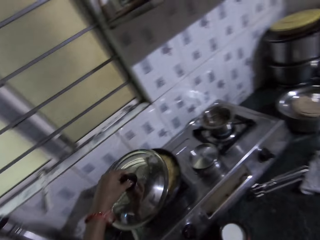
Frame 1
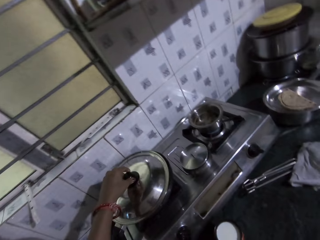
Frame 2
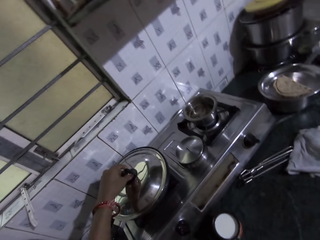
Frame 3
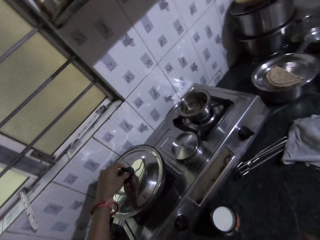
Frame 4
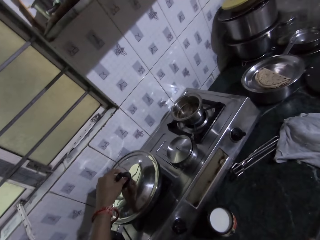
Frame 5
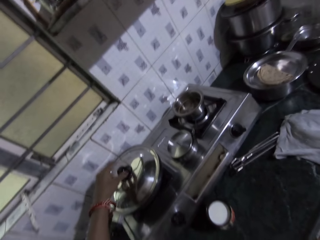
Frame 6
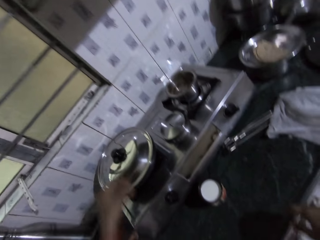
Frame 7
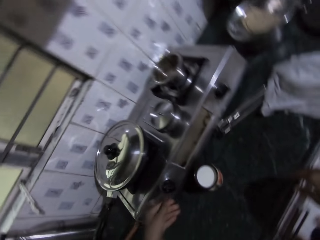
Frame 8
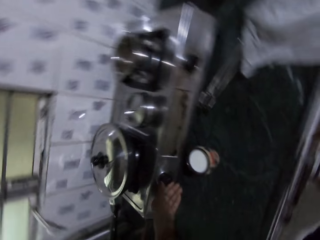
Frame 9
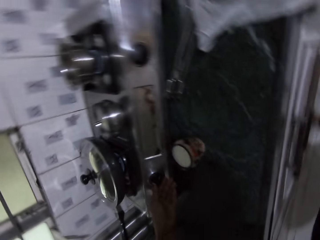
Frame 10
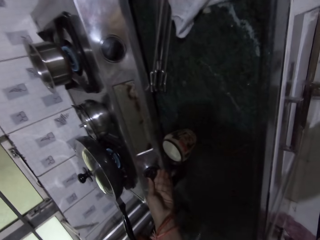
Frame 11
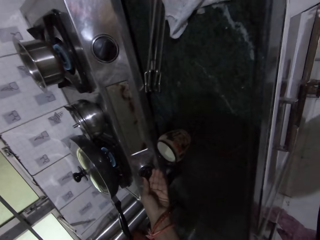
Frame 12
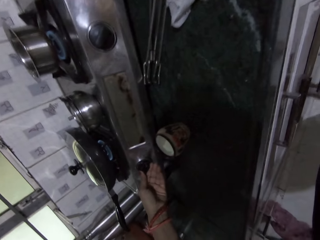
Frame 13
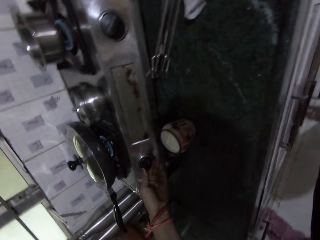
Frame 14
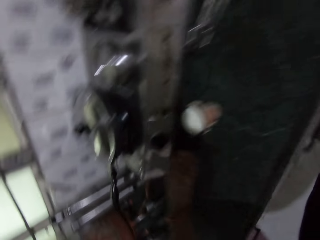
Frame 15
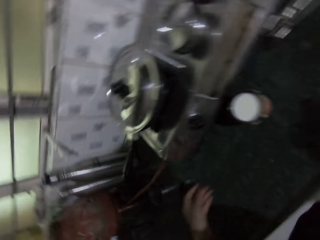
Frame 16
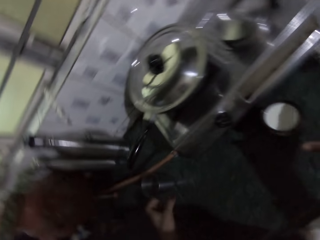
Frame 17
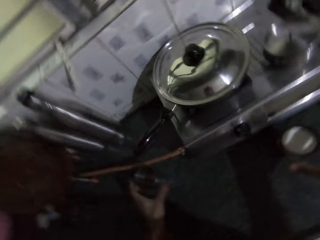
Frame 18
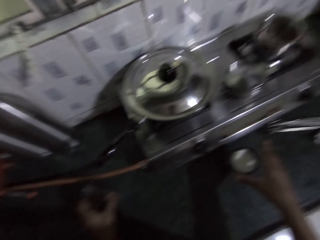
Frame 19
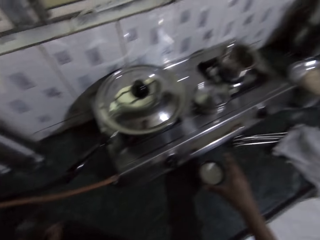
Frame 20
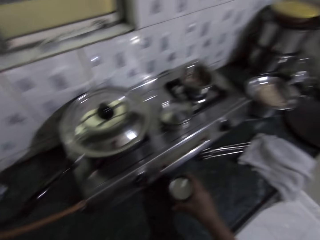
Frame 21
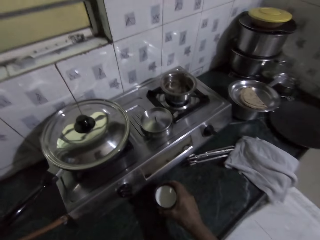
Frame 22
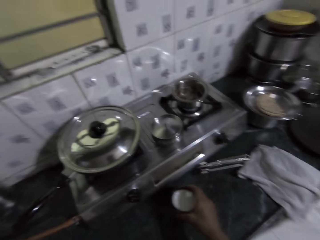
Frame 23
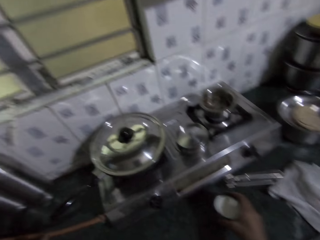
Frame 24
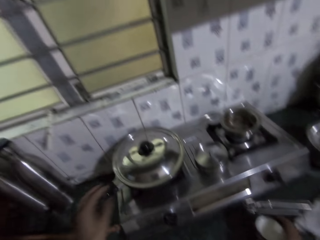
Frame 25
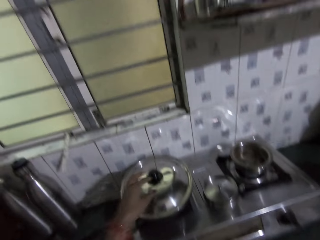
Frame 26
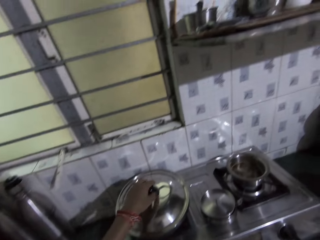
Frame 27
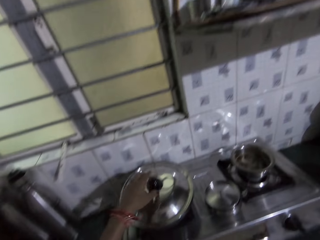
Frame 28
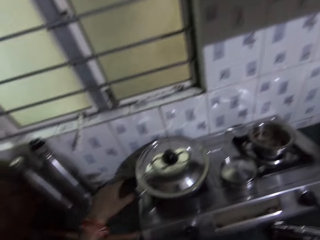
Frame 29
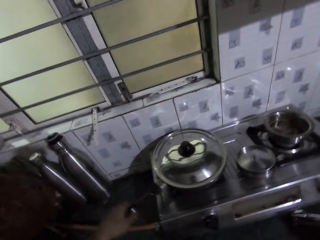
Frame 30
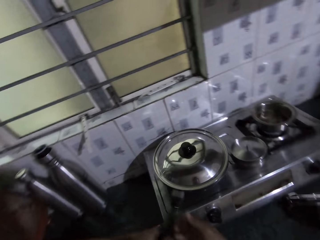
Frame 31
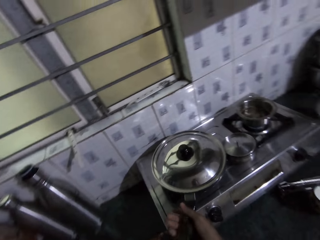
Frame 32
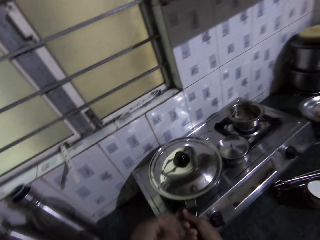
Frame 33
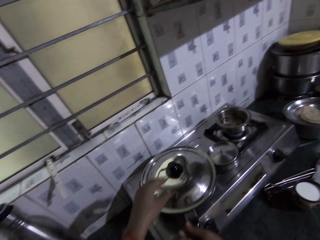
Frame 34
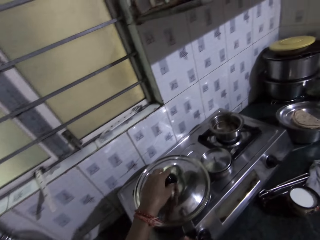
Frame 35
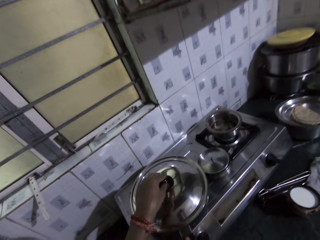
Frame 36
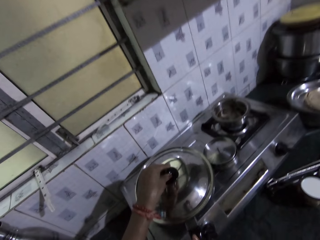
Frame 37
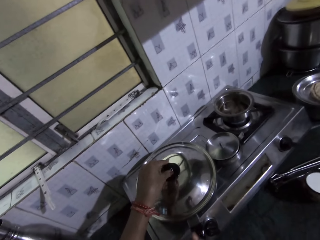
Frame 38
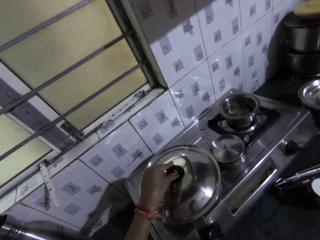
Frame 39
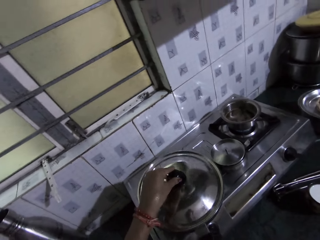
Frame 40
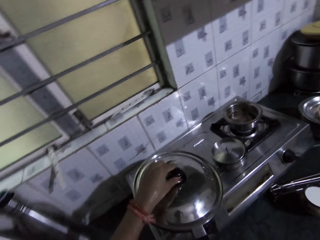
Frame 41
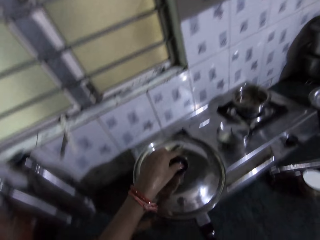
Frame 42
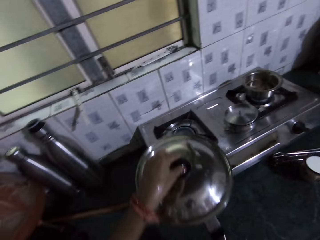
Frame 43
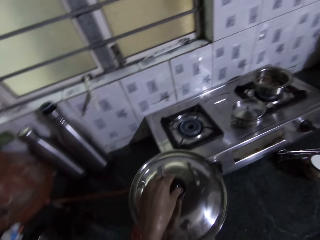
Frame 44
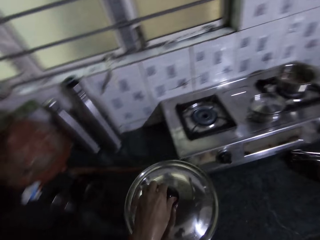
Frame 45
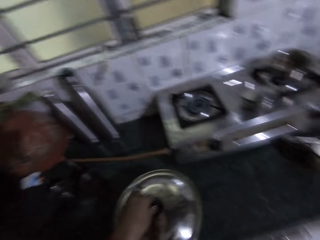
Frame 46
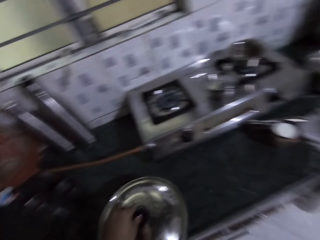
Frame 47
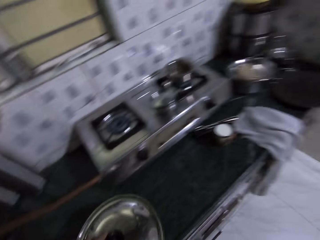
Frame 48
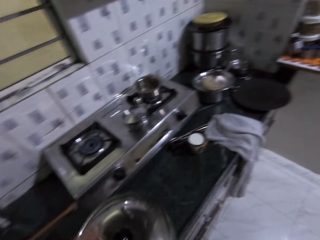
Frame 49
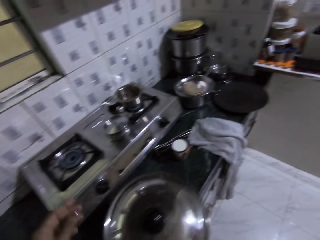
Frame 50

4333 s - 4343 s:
The camera wearer covers the frying pan on the gas cooker with her left hand. She covers the frying pan with her left hand. She adjusts the power control on the gas cooker on the cabinet. She moves a cup on the kitchen slab with her left hand. She lifts the cup of milk to the right of a kitchen counter. She moves a mug on the kitchen slab with her right hand. She grabs the handle of the frying pan with her left hand, turns the frying pan with the handle in her left hand, and passes the handle of the frying pan to her right hand. She lifts the lidded frying pan off the cooker. She holds the lid of the frying pan with her left hand. She carries the frying pan from the gas cooker with both hands.

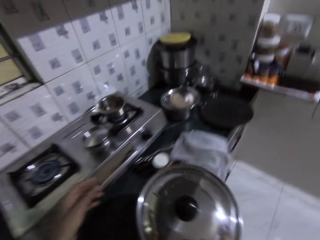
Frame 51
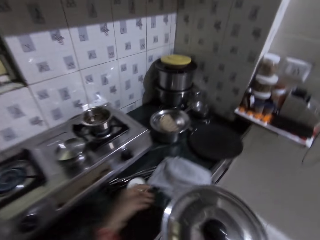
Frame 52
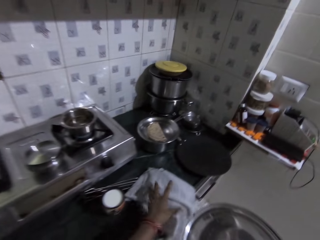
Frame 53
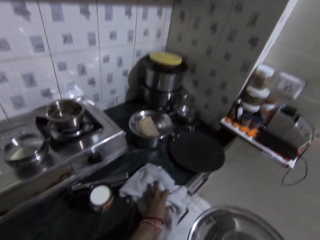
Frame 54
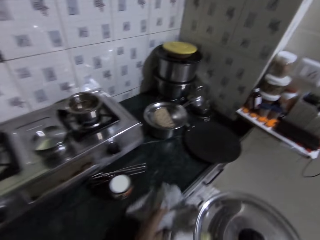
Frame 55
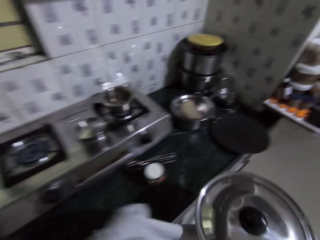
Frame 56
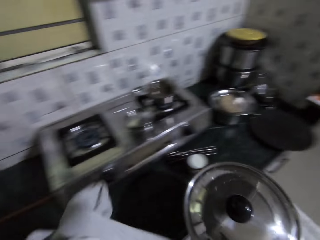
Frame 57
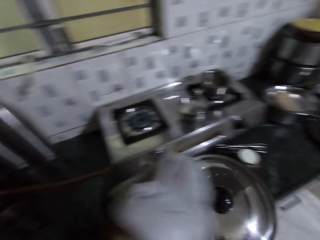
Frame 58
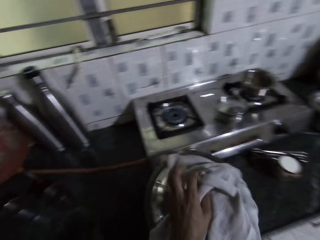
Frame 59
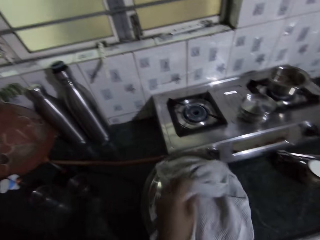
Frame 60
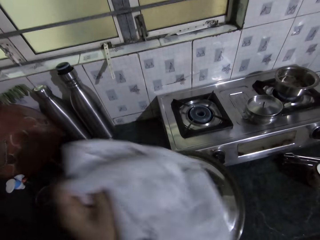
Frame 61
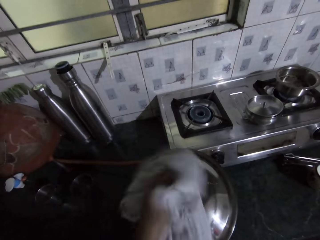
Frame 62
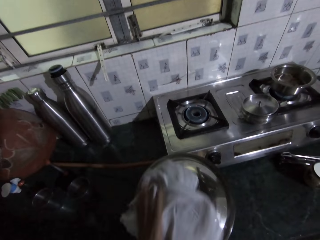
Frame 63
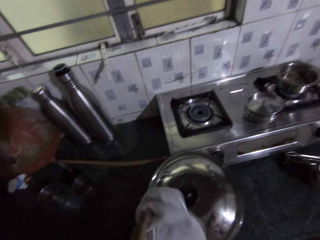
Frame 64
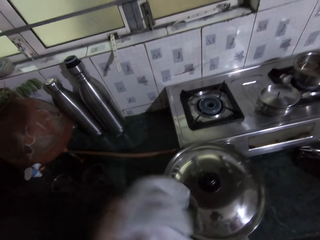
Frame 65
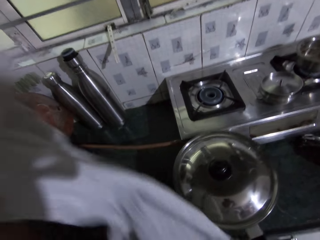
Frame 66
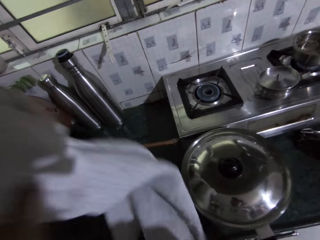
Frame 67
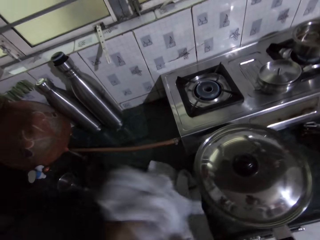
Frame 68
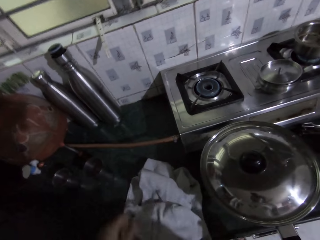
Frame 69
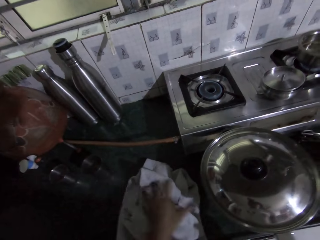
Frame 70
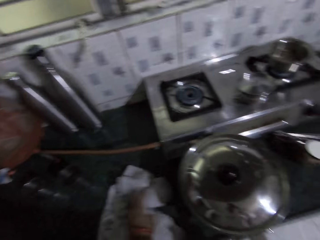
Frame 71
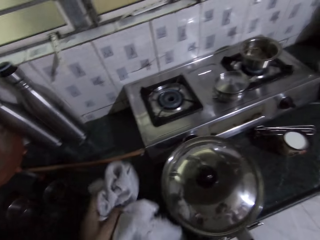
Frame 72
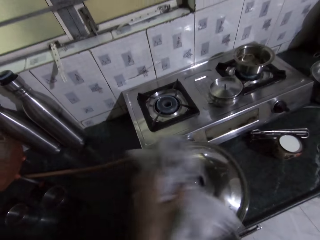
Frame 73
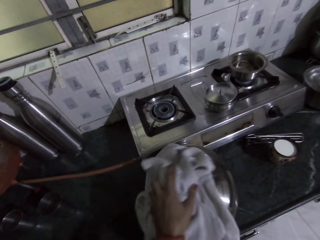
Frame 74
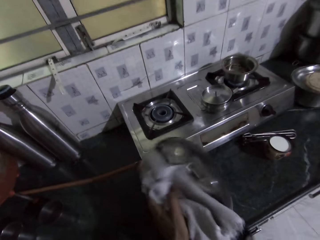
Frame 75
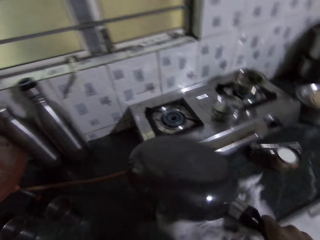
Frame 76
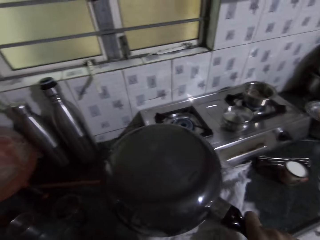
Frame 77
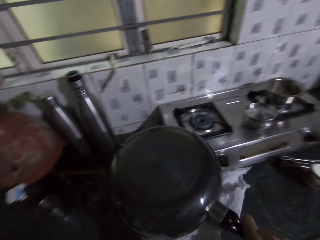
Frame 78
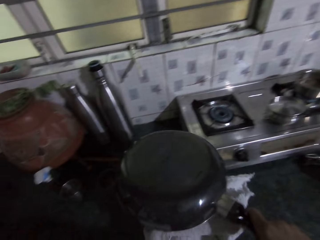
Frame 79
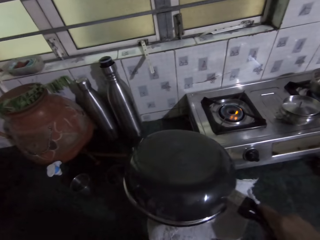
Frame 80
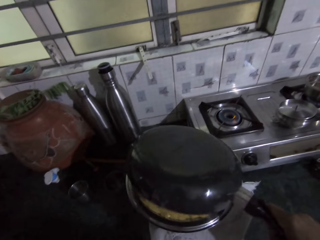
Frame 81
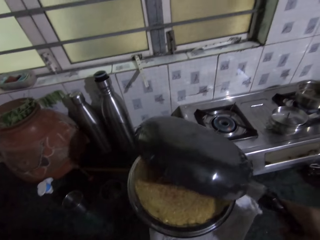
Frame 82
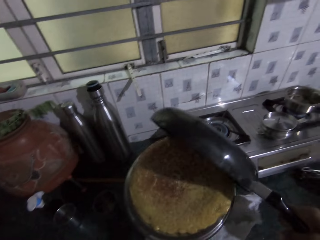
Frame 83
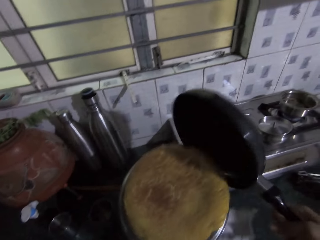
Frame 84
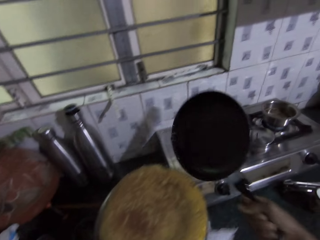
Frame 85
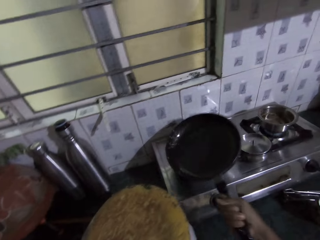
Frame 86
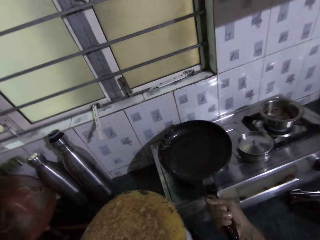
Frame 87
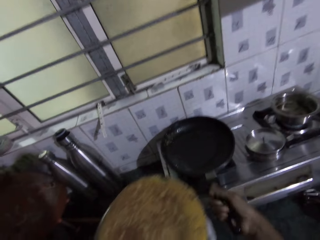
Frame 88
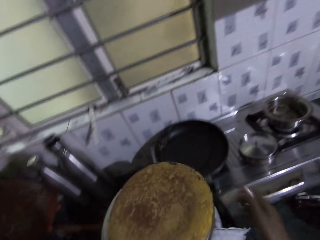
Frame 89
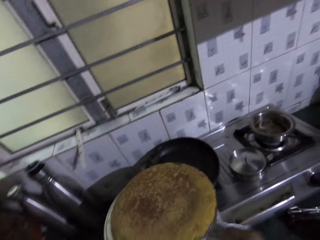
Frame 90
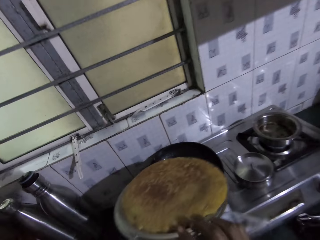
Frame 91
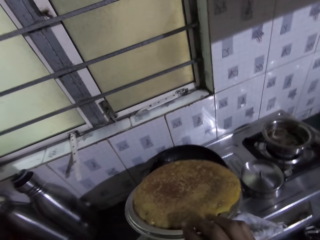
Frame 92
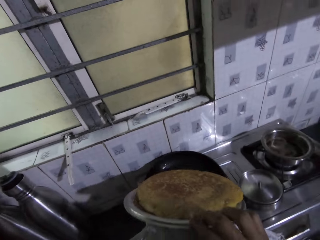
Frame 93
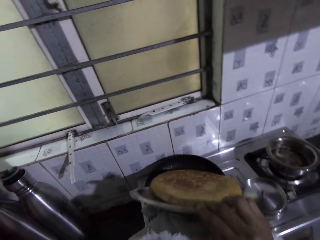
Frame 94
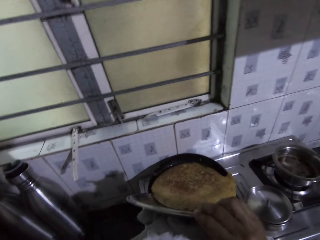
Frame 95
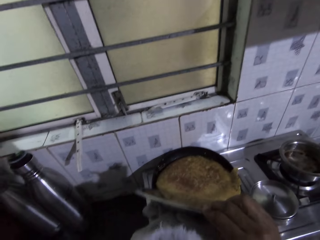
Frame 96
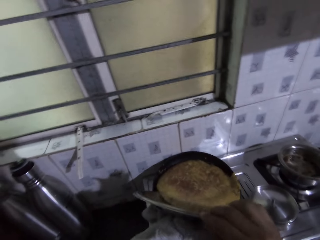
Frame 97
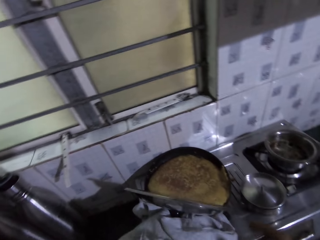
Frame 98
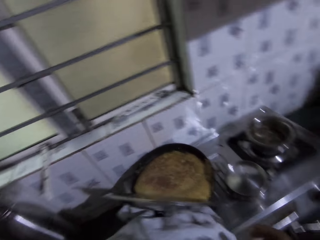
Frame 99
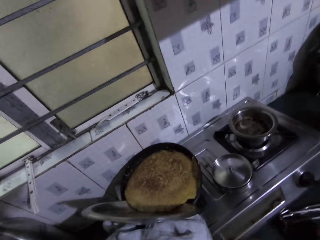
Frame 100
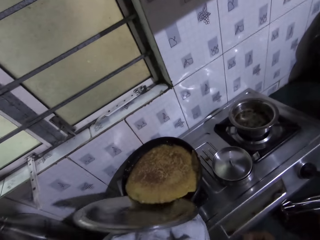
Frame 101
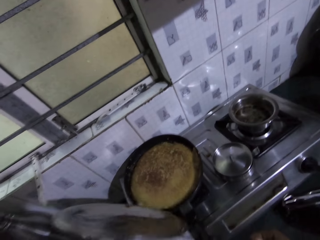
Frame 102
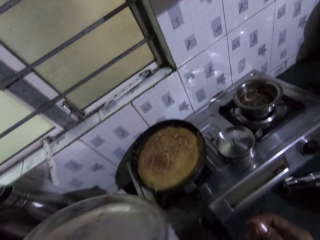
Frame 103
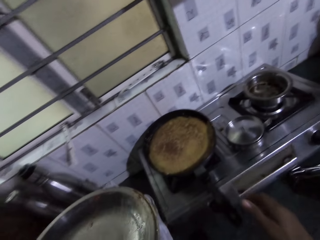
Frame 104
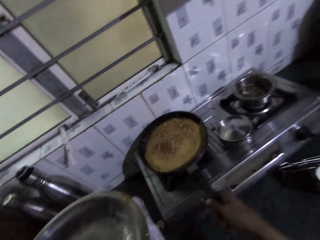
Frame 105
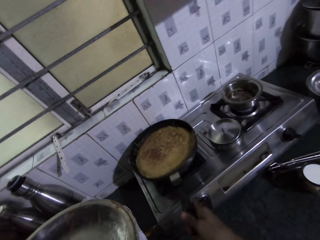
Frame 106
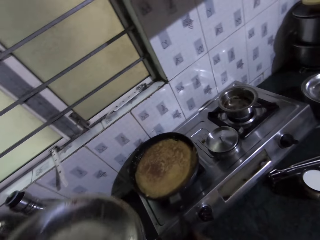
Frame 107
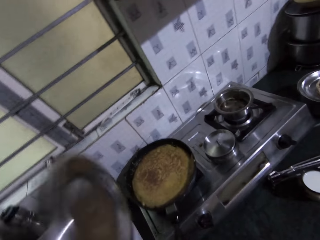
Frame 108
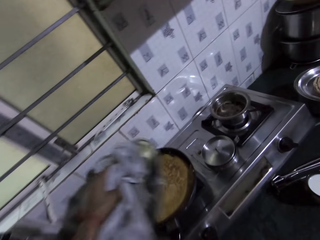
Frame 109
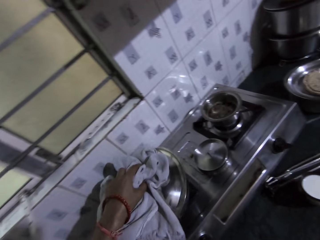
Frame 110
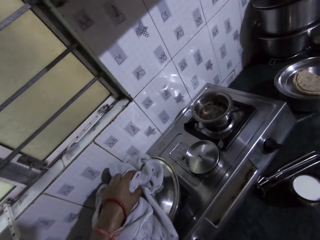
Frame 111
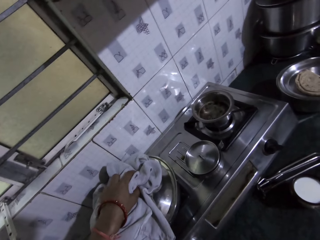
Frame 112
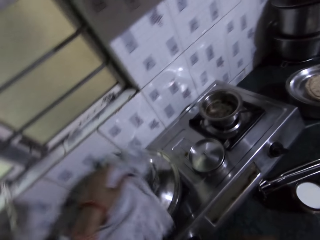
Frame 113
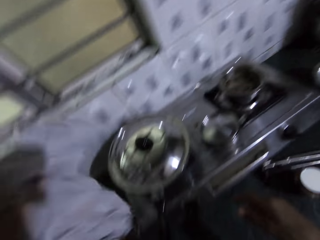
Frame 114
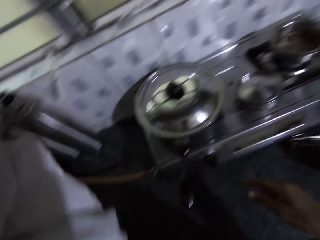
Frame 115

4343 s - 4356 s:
The camera wearer picks up a napkin or kitchen towel from the kitchen slab with her left hand. She cleans the lid of the frying pan with the napkin in her left hand. She fixes the kitchen towel on the frying pan lid. She drops the napkin on the kitchen slab with her left hand. She picks up the napkin from the kitchen slab with her left hand. She holds down the lid of the frying pan with the napkin in her left hand. She flips the frying pan with both hands. She lifts the frying pan away from the lid with her right hand. She drops the frying pan on the burner of the gas cooker with her right hand. She slides the pancake into the frying pan from the lid in her left hand. She adjusts the frying pan on the burner with her right hand. She covers the frying pan with the lid in her left hand.
